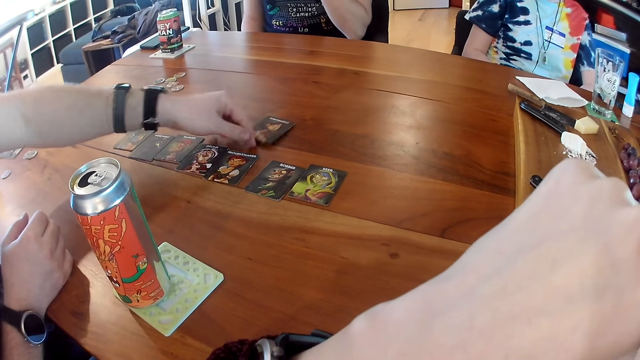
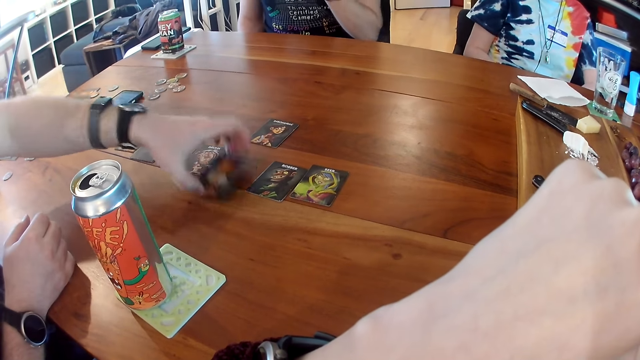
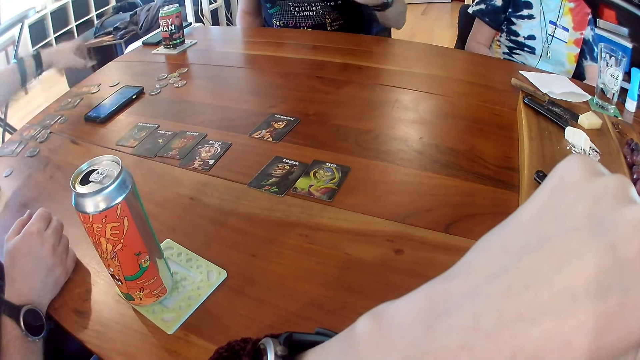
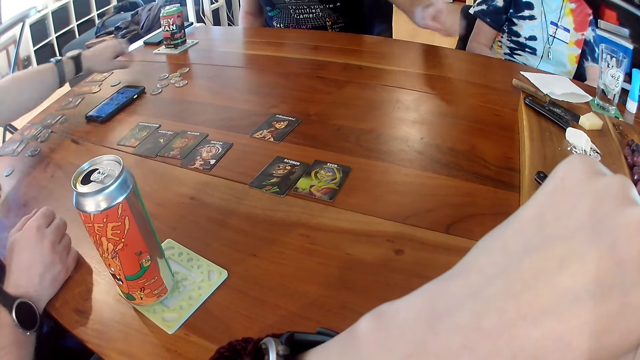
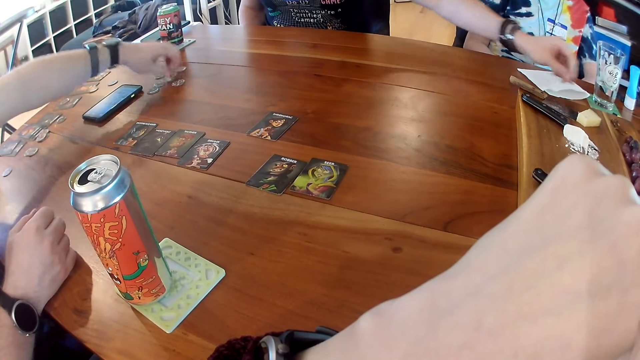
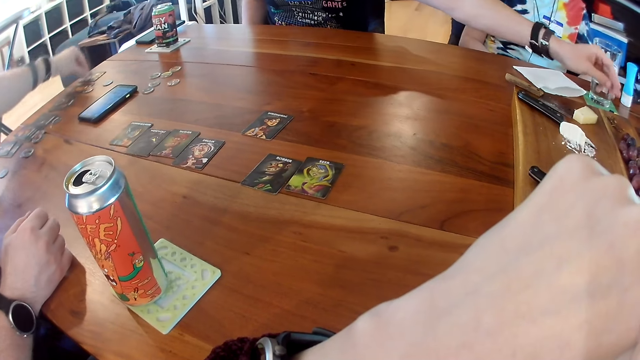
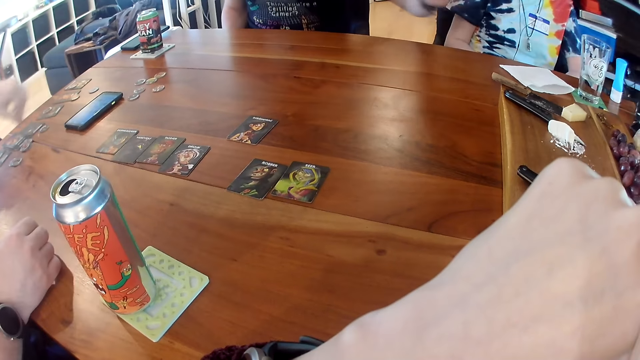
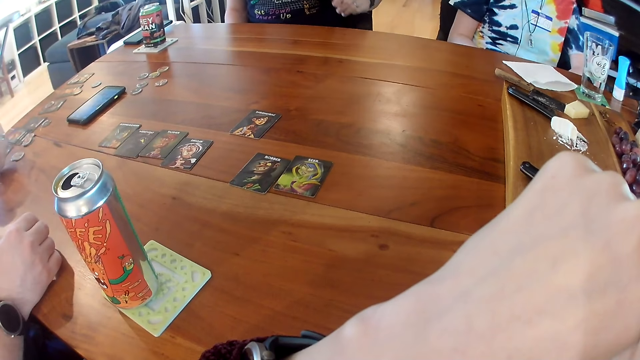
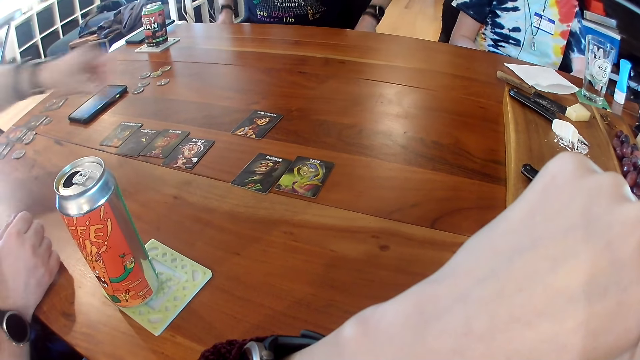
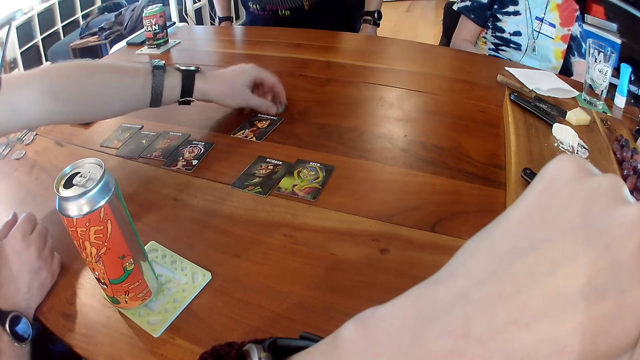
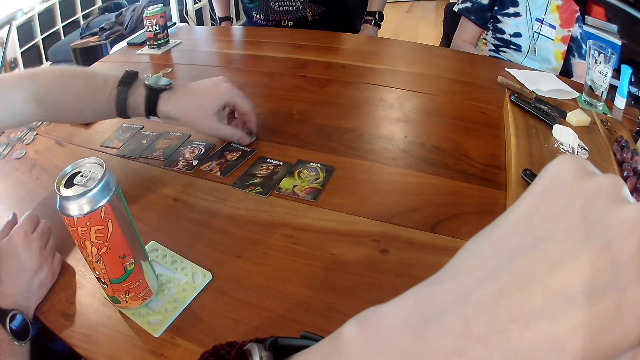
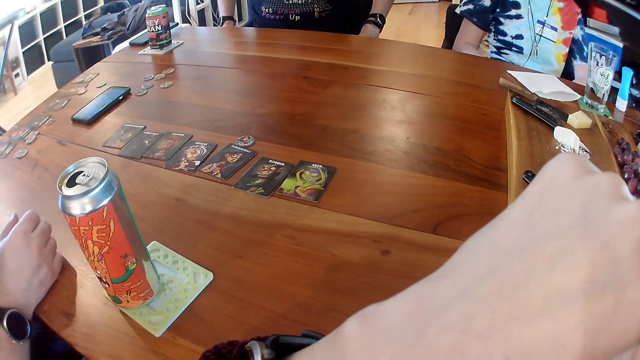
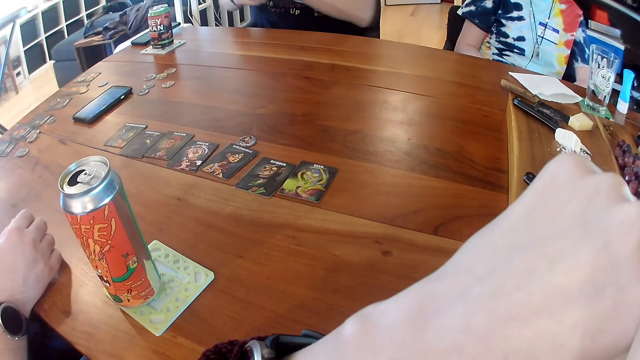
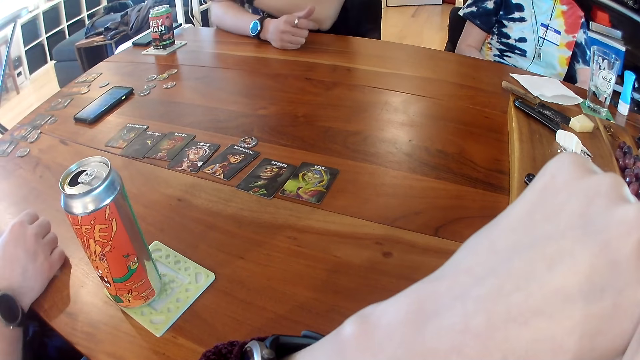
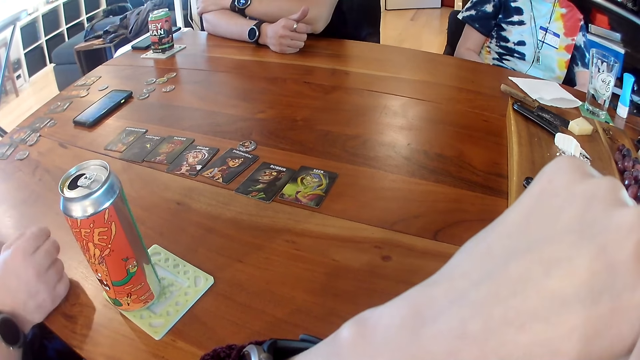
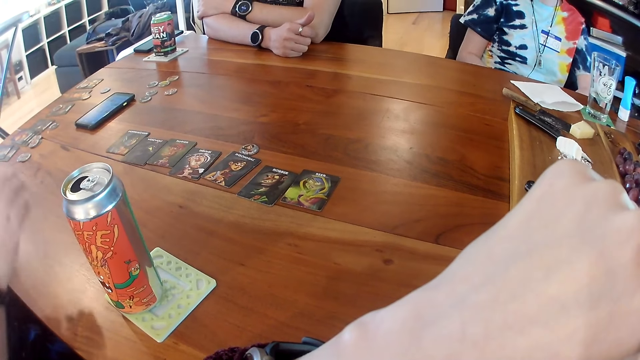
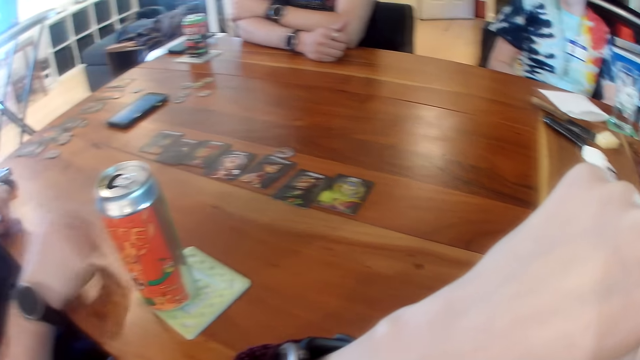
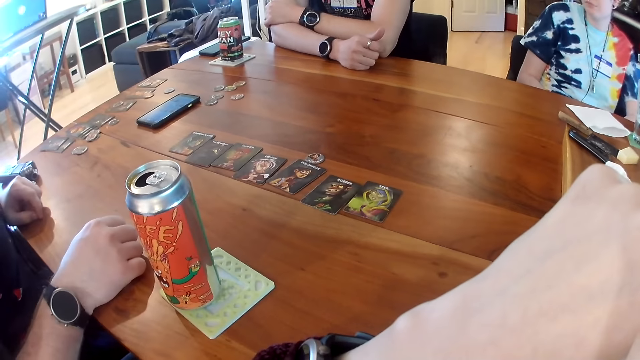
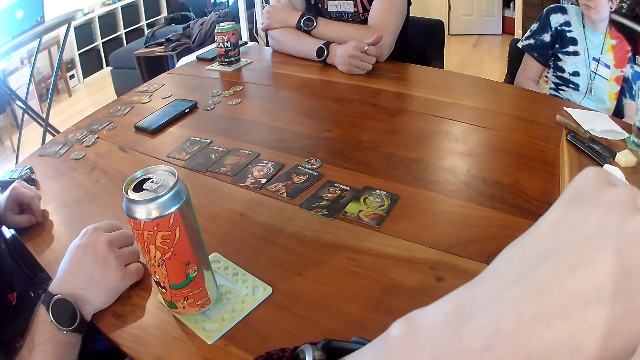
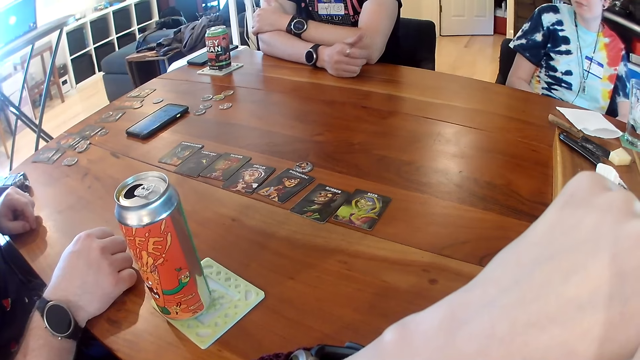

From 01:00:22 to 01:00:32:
A man places a card at the center of the table with his left hand. He picks a card from the table with his left hand, places the card on the far end of the table with his left hand, and picks up a token from the table with his left hand. He places the token on top of a card on the far end of the table with his left hand. Another man drops a seed on the far end of the table with his left hand. The first man picks up the token from the table with his right hand, adjusts a card on the table with his left hand, and drops the token in his left hand on the table in front of a card. The other man places his two hands on the table. The first man taps the table with his fingers.

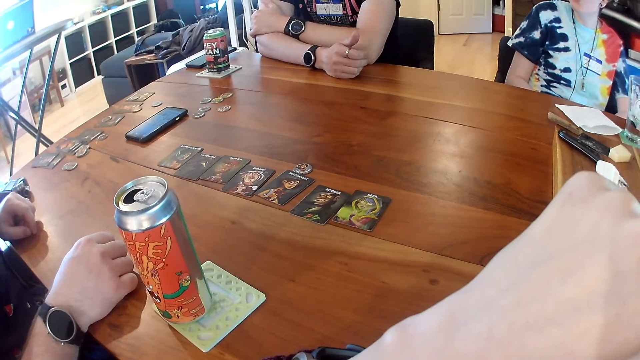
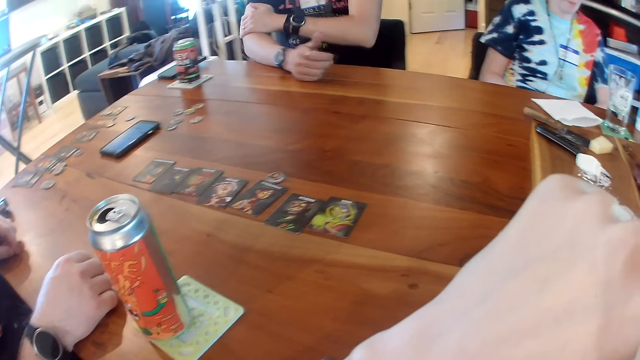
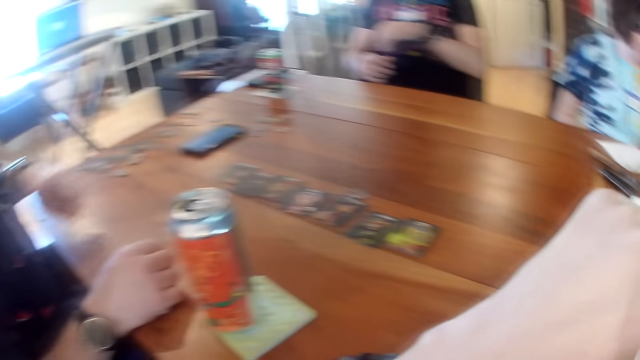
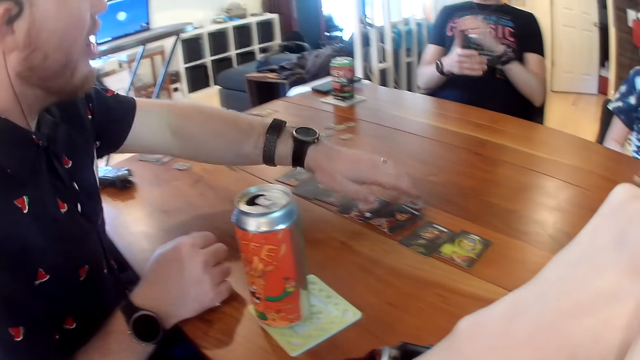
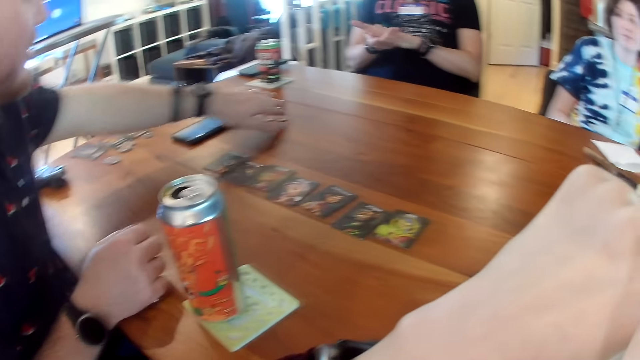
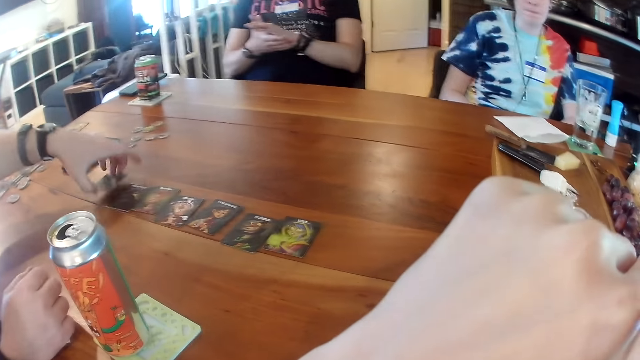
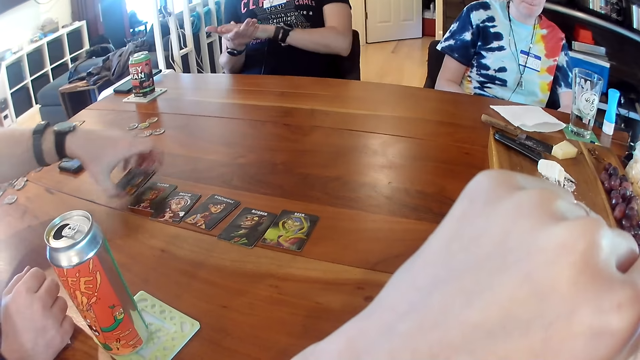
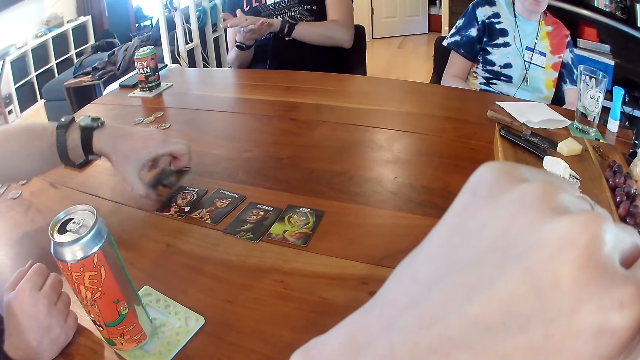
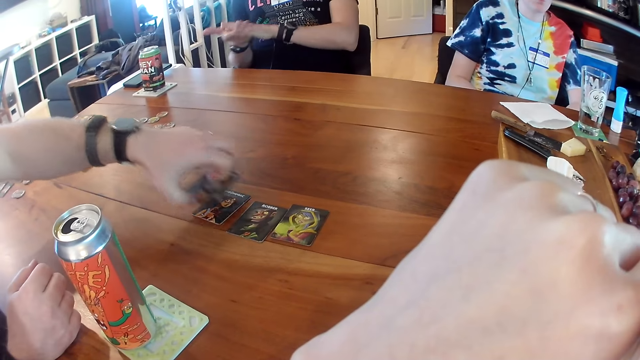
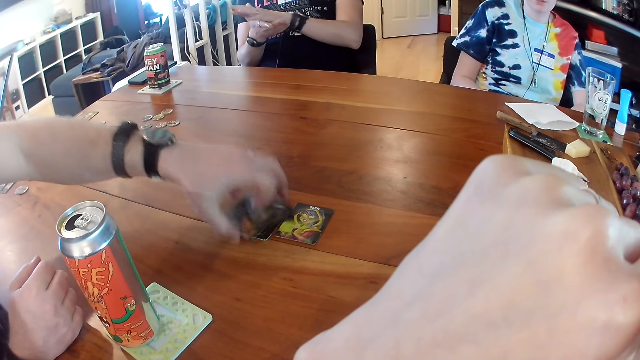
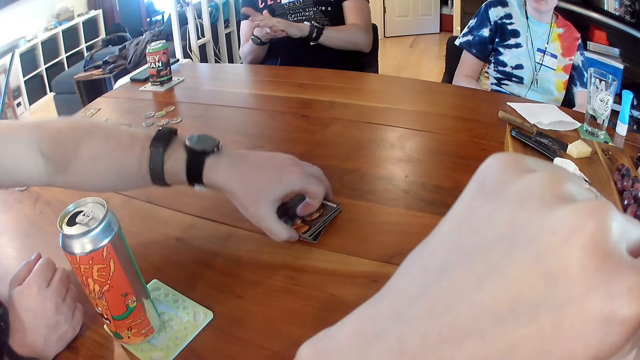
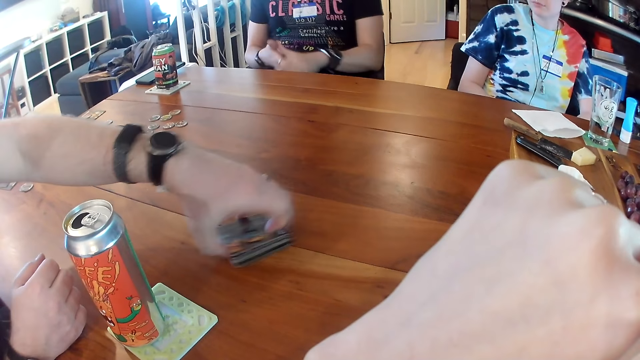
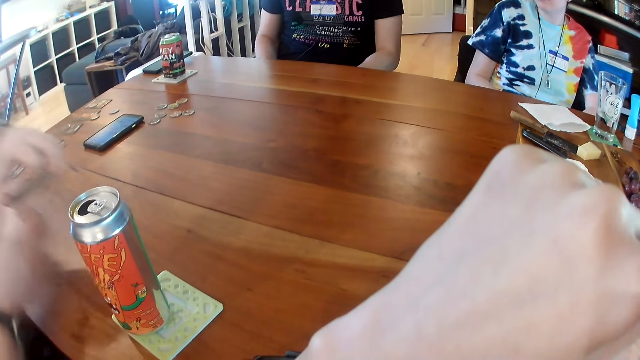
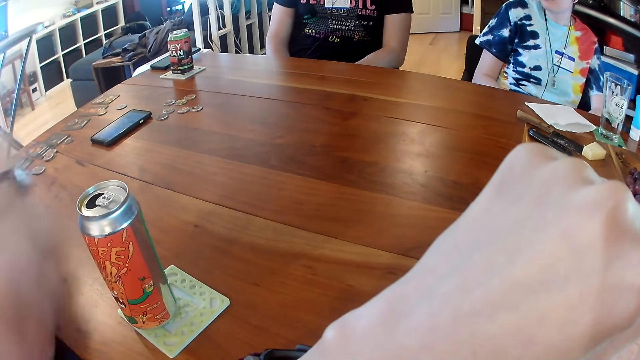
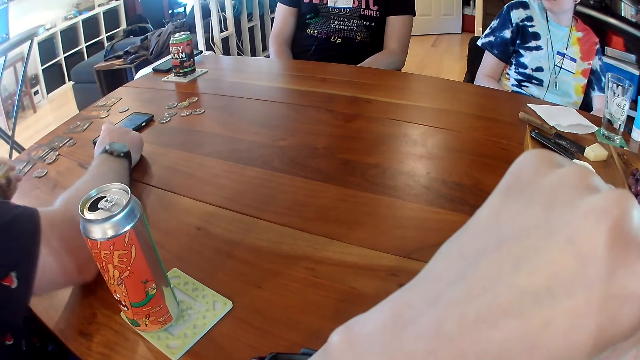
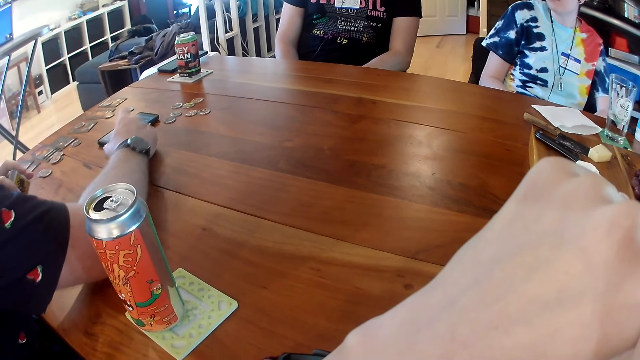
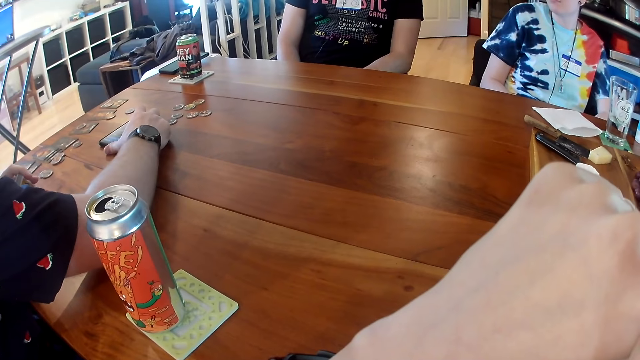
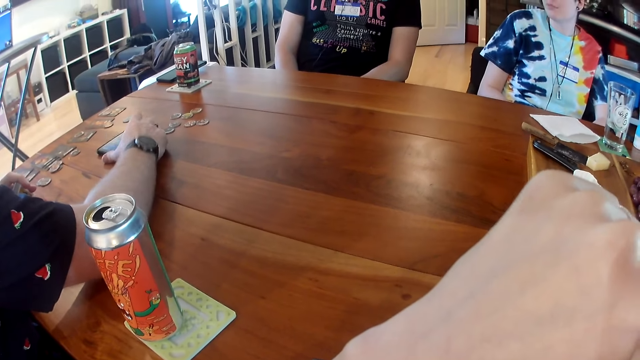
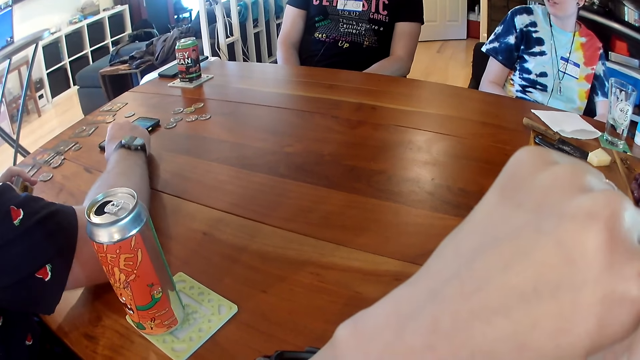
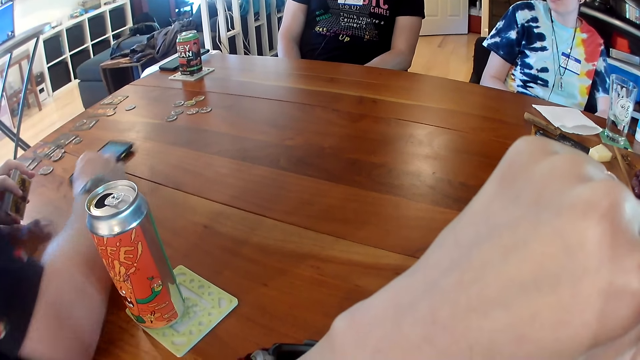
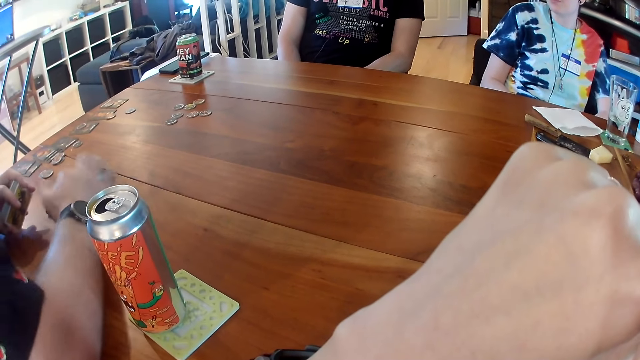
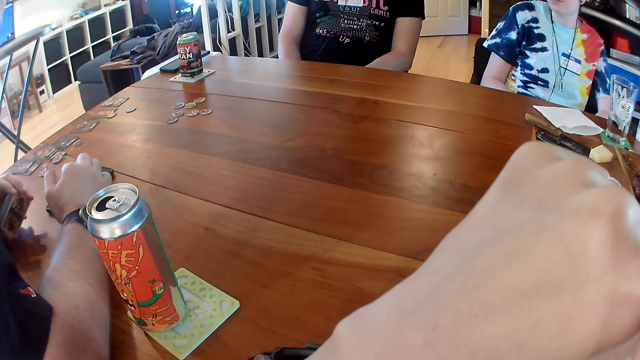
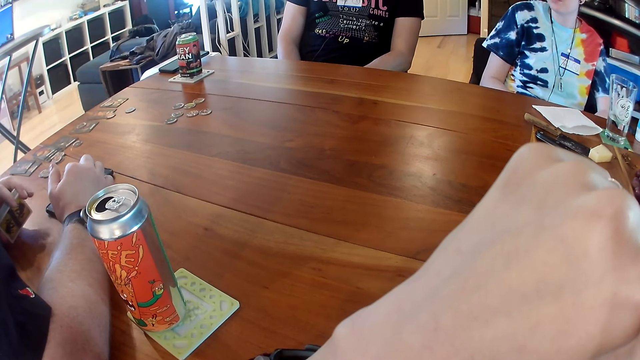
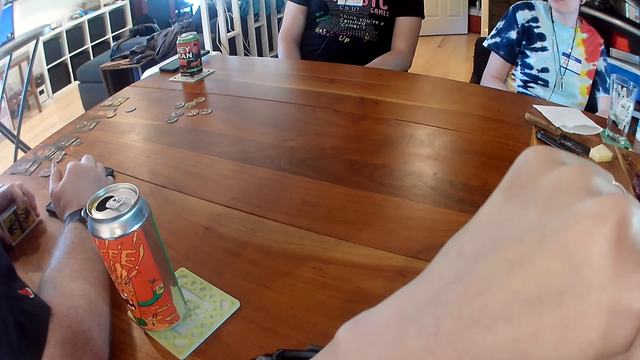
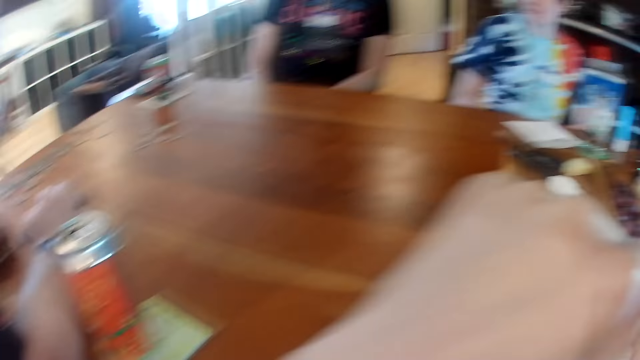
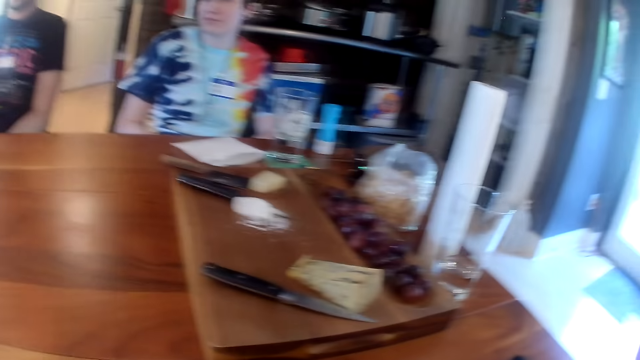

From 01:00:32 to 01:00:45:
A man removes his hands from the table. Another man adjusts the token on the table with his left hand and picks up the cards in the middle of the table with his left hand. The first man rubs his hands together. The other man operates a phone on the table with his right hand and taps the phone on the table with his hand. A woman interacts with the people on the table. The other man adjusts the phone on the table with his right hand, operates the phone on the table with his right hand, and interacts with the people on the table.
